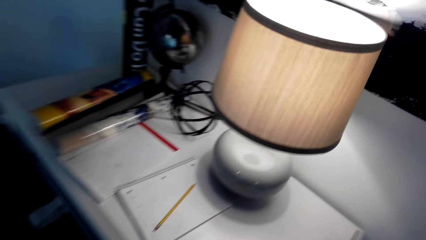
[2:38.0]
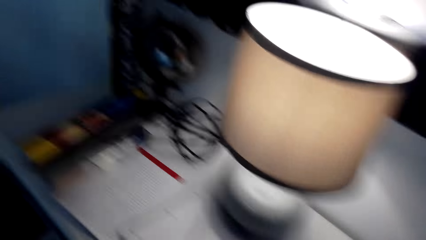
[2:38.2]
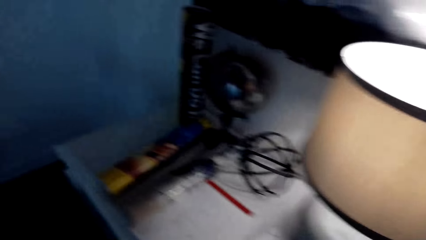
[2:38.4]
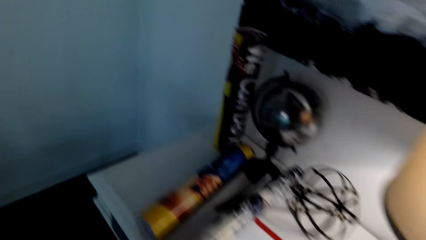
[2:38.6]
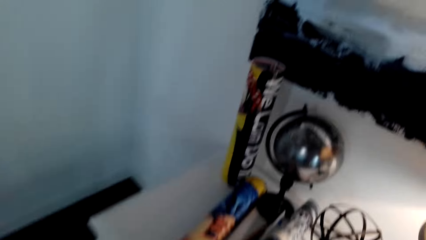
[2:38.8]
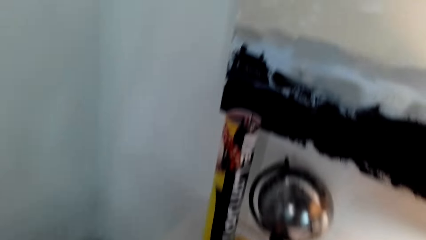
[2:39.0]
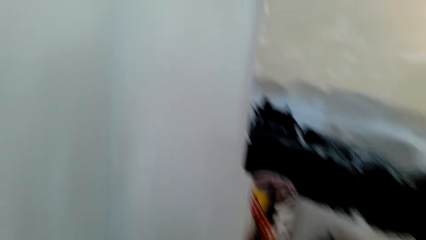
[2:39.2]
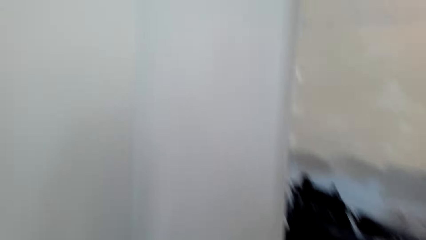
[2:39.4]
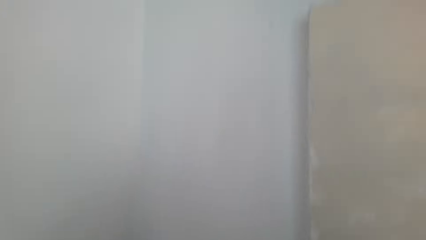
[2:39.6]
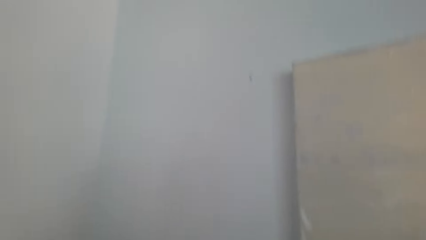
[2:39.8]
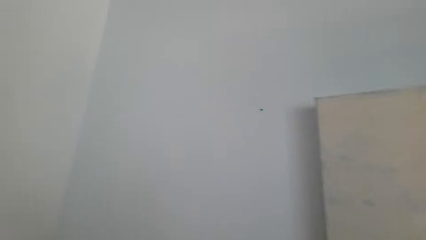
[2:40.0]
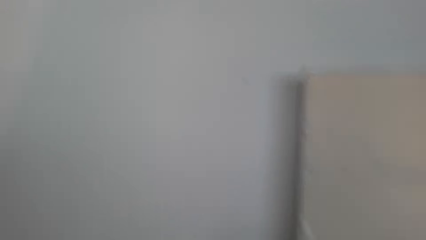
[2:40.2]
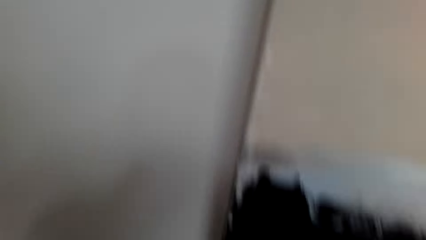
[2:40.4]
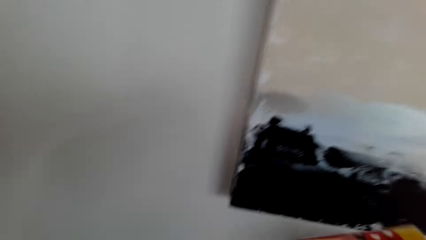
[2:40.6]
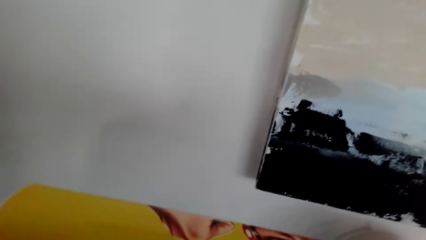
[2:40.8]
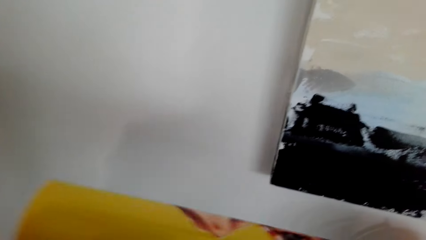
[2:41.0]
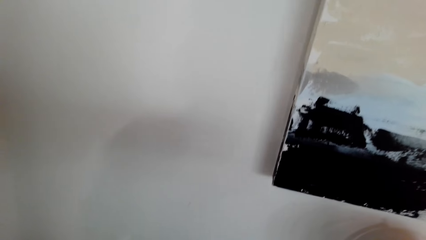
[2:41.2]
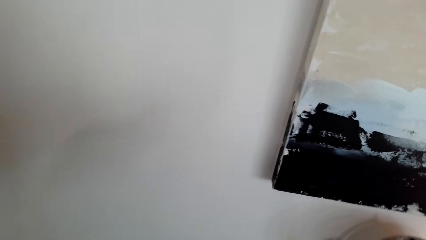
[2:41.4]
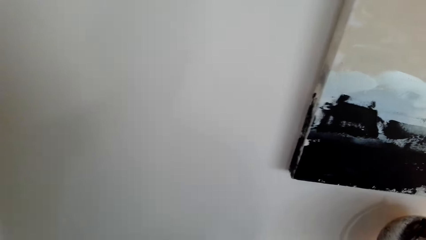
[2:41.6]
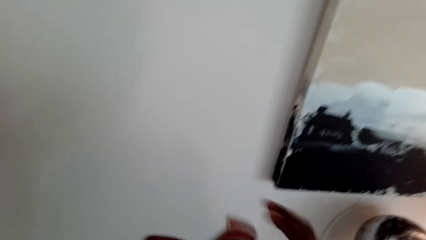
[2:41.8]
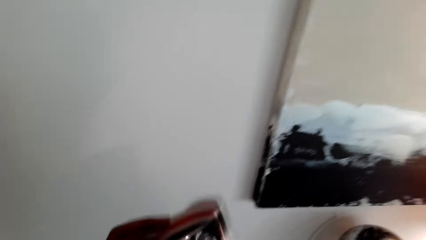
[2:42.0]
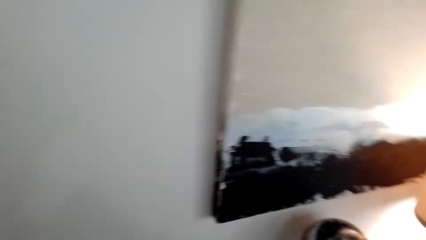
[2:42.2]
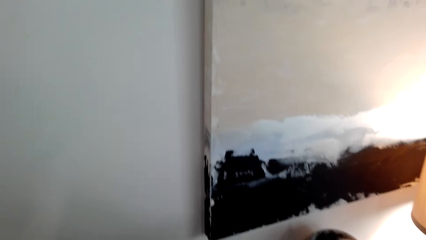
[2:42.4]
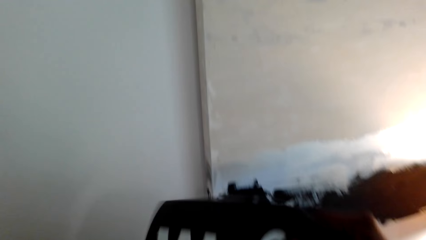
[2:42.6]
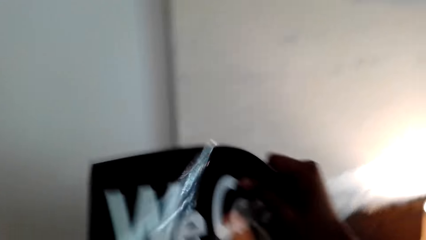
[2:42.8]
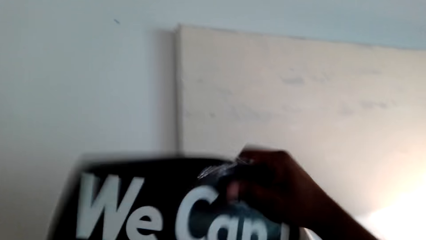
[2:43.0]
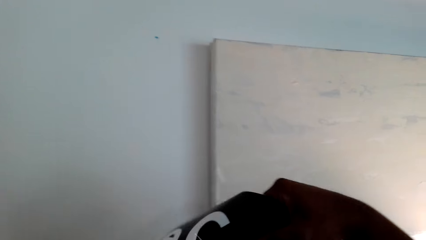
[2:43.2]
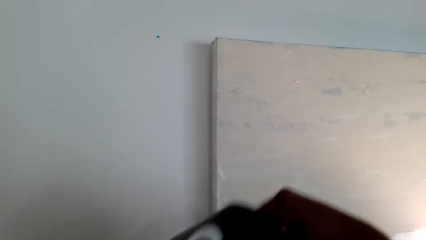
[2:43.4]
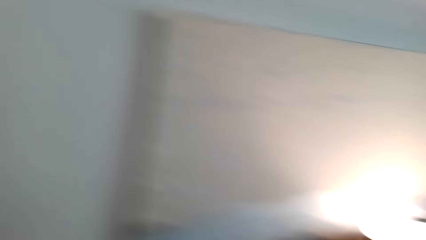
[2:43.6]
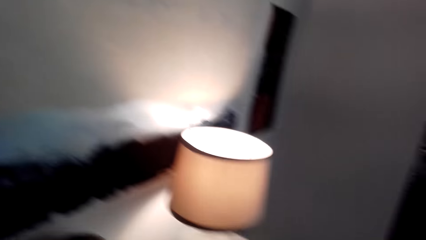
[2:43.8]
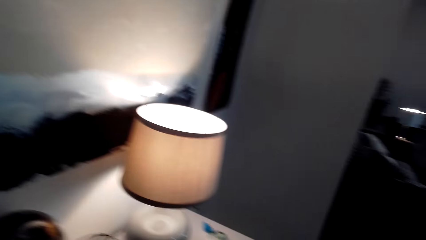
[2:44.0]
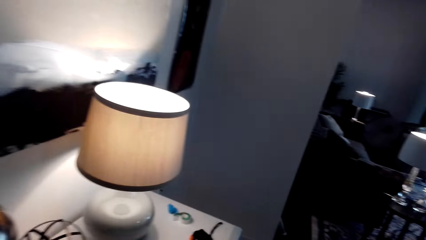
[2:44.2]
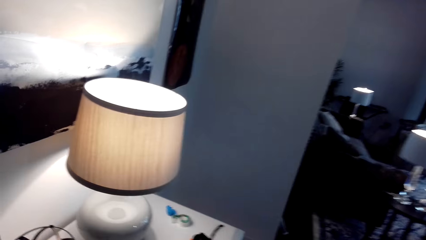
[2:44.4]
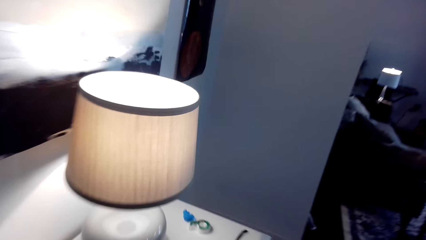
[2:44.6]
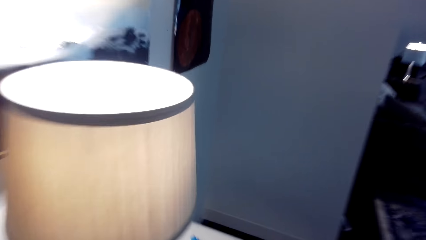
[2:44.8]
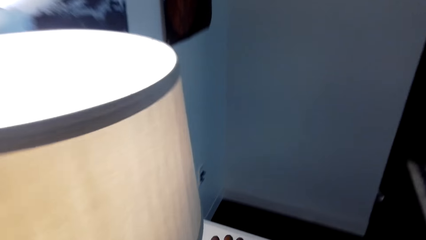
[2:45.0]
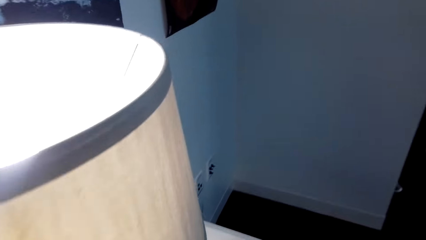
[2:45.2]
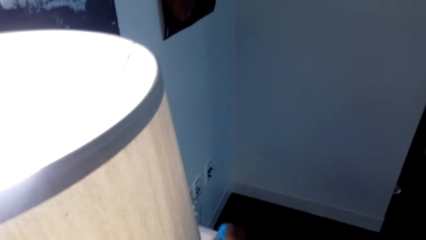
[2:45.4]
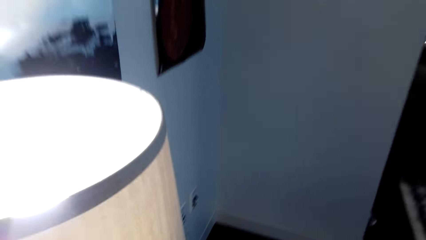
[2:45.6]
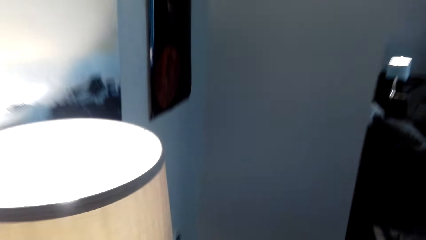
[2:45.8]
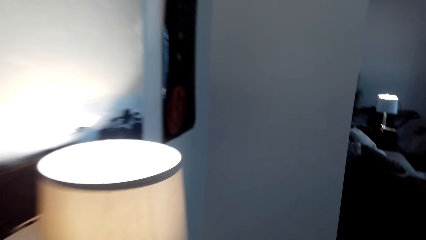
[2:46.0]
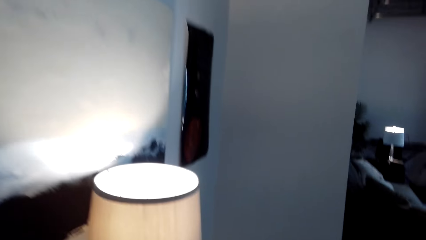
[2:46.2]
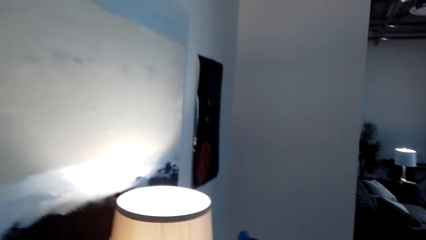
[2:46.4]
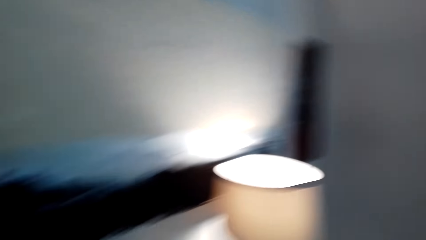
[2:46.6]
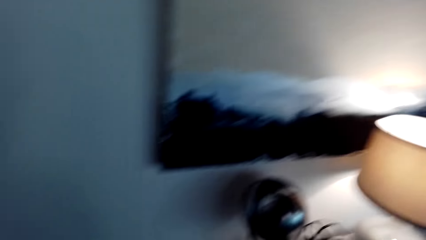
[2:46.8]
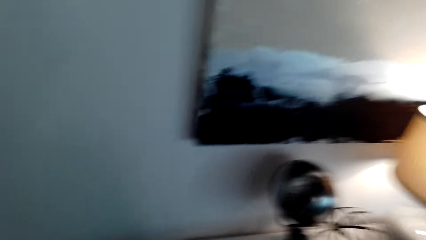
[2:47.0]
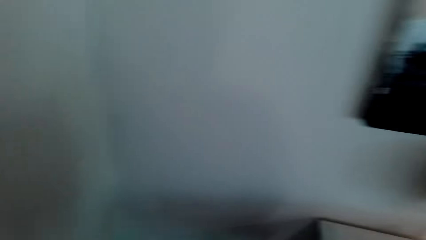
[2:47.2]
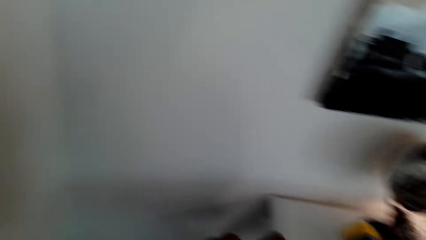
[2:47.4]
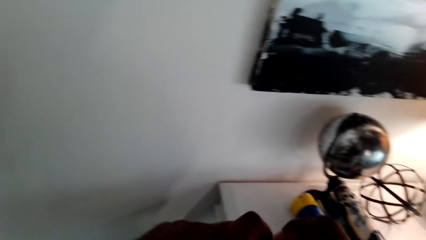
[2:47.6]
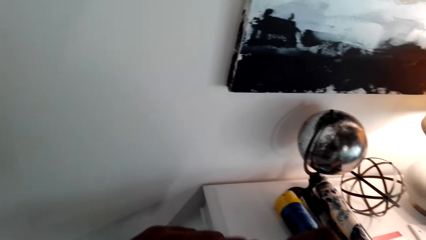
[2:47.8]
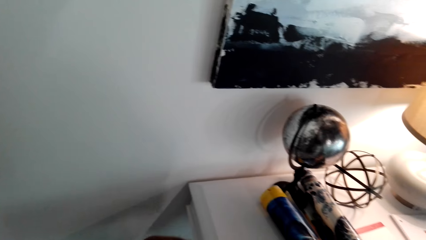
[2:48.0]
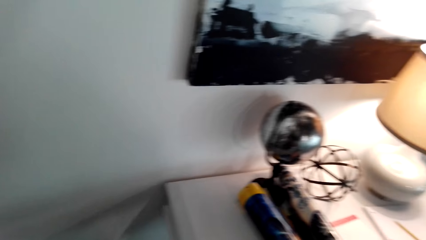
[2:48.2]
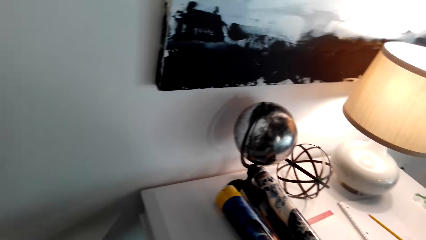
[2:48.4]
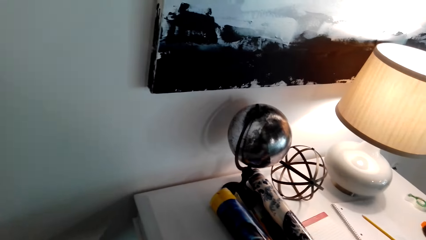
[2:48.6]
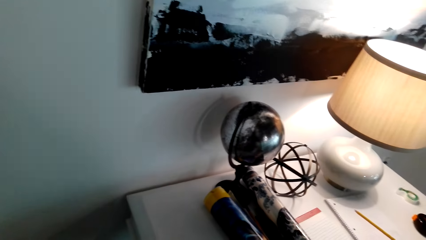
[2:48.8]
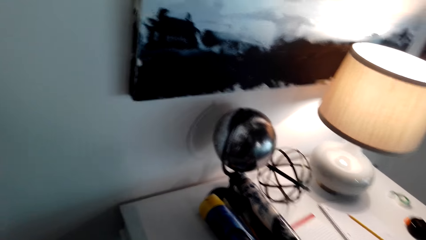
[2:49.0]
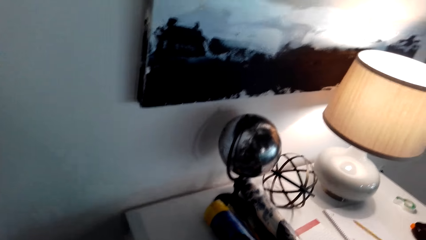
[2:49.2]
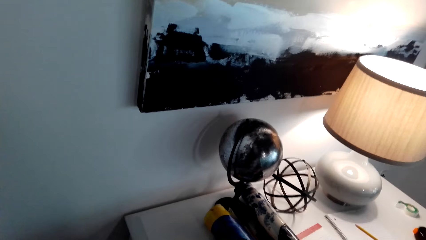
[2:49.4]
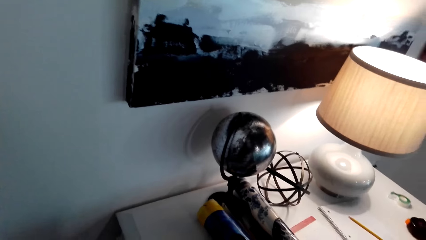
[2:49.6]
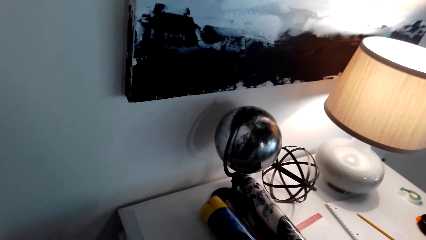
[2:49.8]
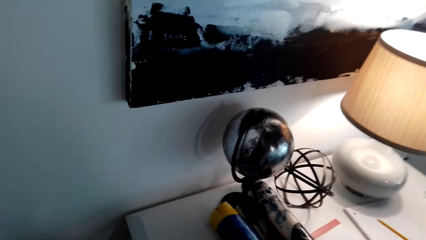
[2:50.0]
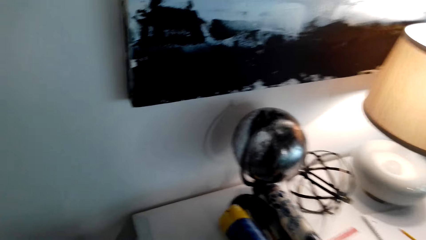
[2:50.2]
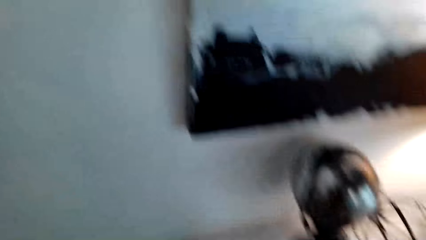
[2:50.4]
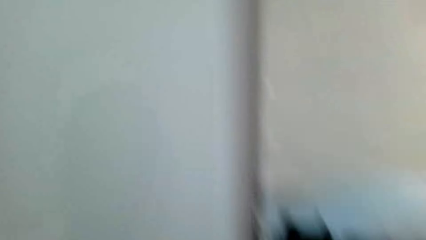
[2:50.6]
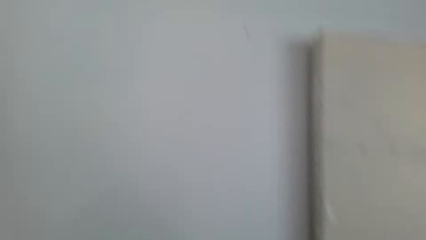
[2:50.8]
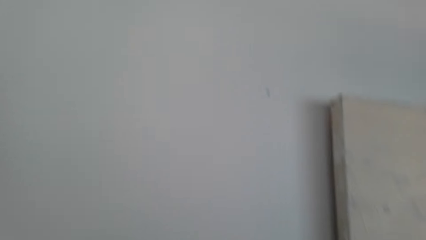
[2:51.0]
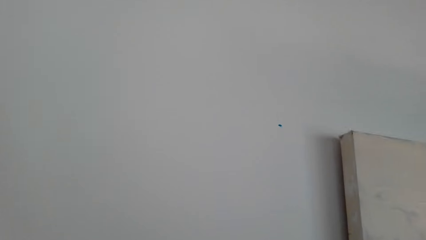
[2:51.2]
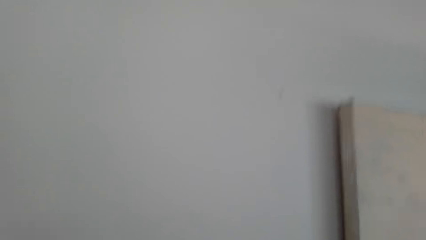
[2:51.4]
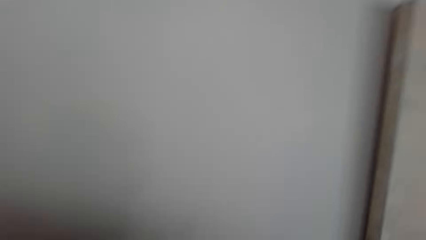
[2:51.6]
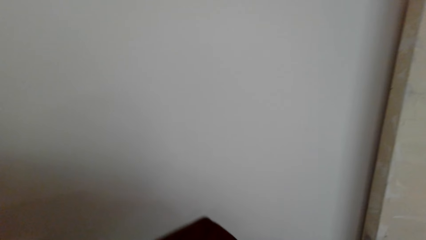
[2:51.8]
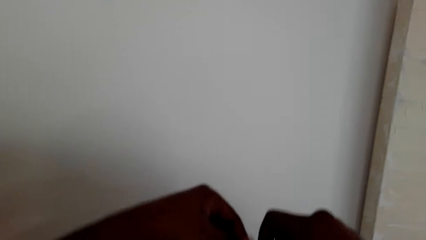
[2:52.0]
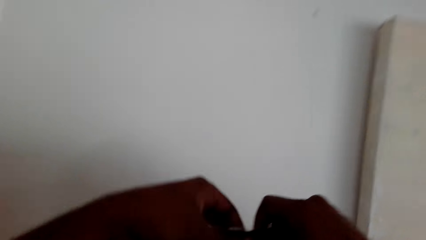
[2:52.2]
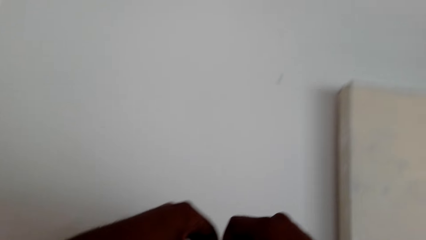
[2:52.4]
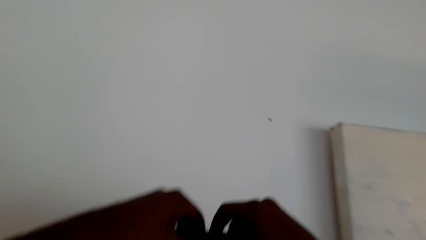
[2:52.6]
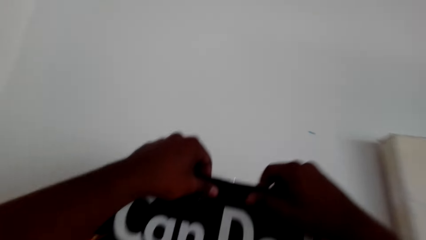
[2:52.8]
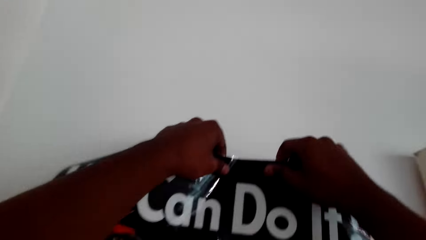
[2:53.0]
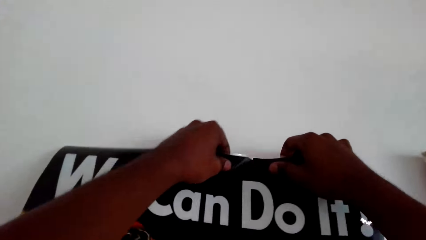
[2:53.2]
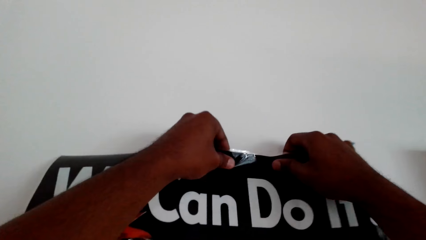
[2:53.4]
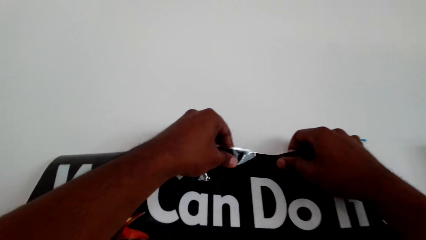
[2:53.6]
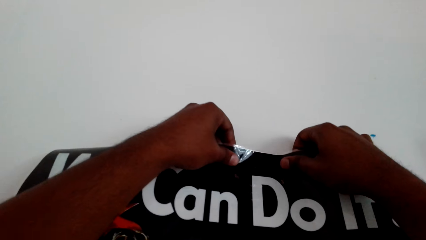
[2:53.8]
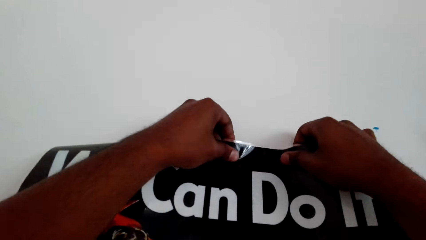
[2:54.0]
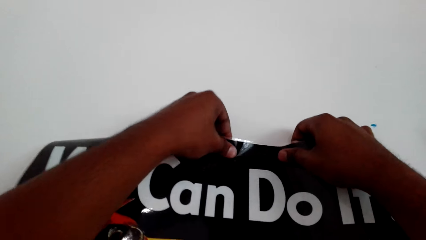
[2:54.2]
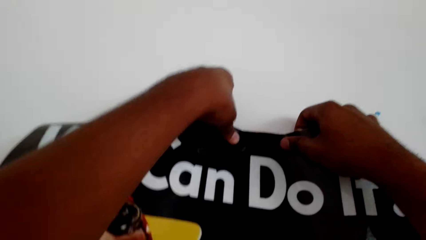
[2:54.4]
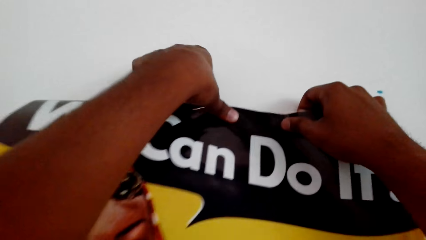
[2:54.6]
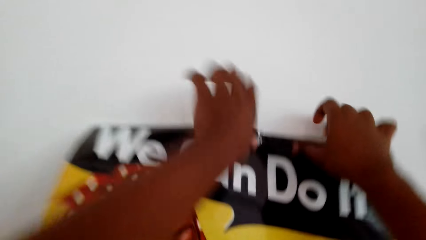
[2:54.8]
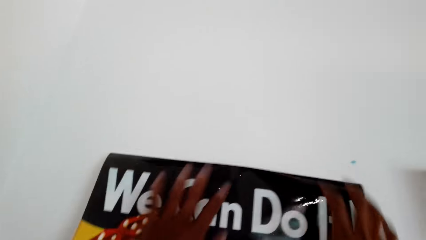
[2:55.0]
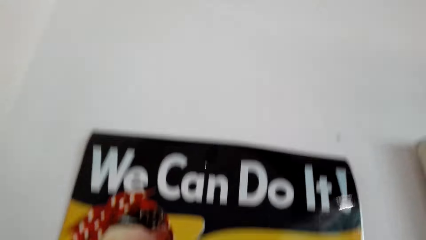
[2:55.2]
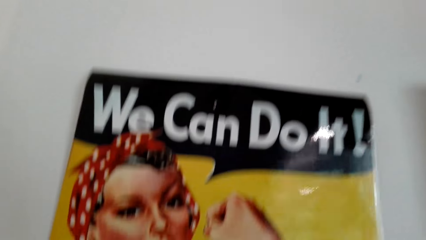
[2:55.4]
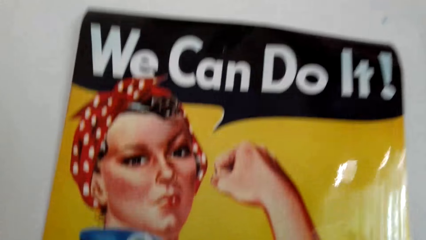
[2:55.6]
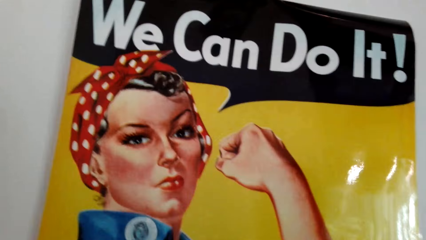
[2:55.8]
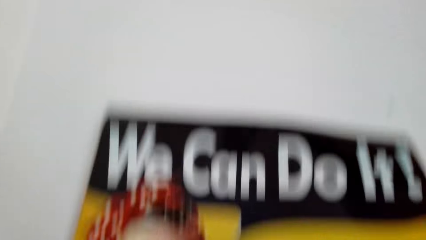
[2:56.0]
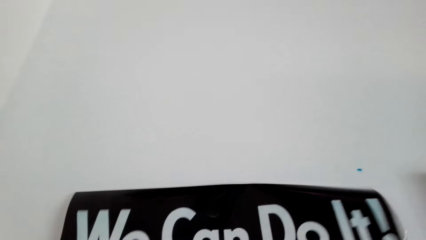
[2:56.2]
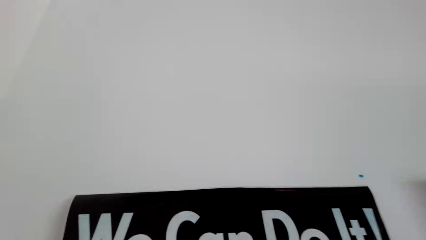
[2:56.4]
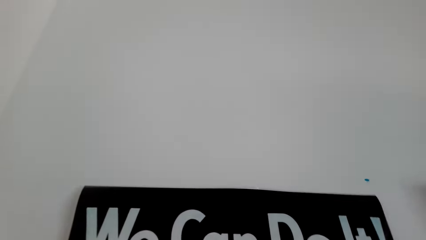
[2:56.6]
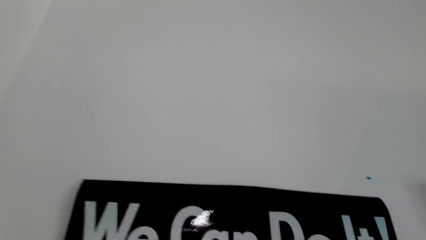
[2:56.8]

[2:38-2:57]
The camera wearer picks up art paint. They unfold the art paint. They pick up mounting putty. They stick the mounting putty in the art paint. They stick the art paint on the wall. They do something.
